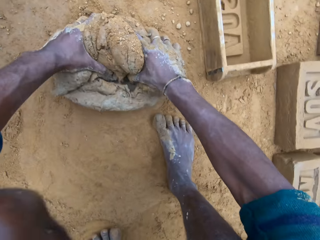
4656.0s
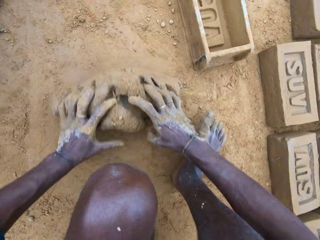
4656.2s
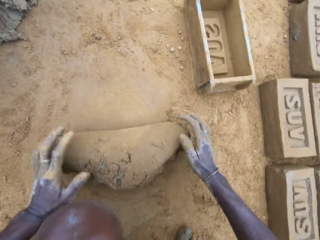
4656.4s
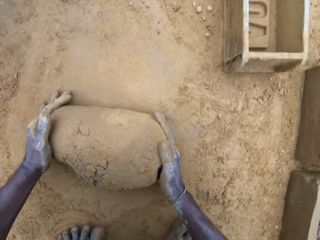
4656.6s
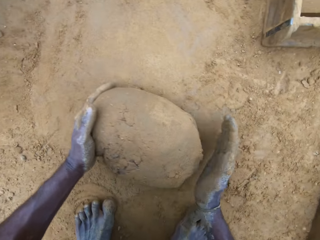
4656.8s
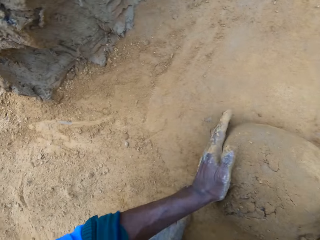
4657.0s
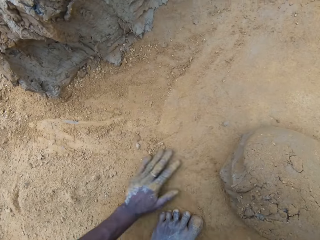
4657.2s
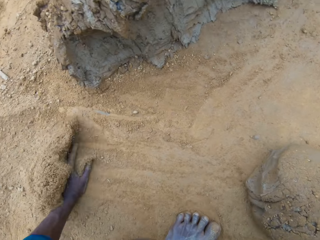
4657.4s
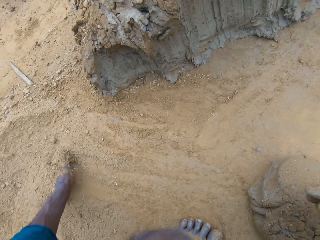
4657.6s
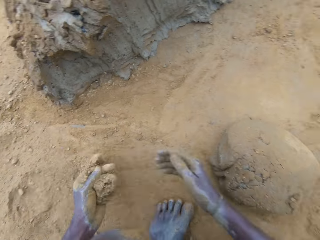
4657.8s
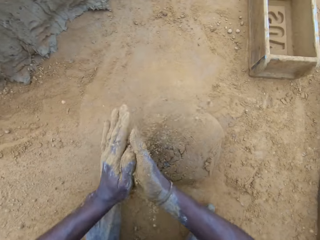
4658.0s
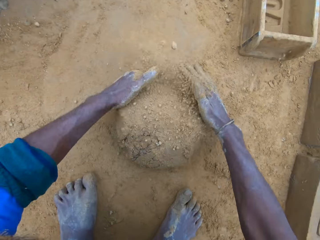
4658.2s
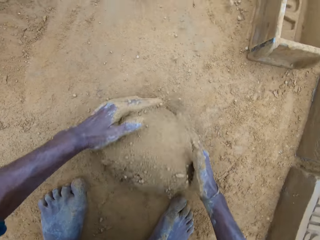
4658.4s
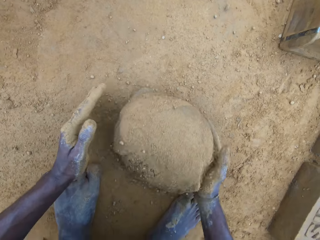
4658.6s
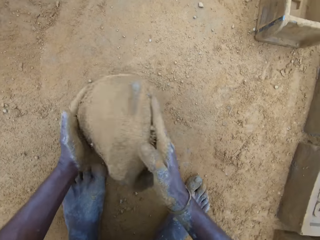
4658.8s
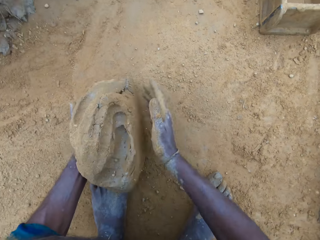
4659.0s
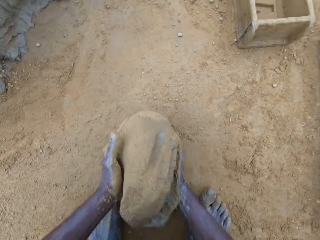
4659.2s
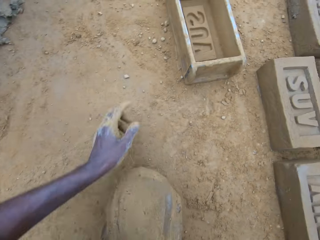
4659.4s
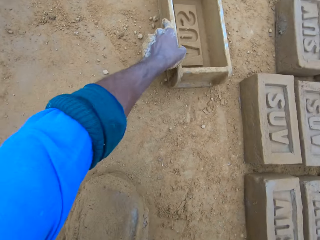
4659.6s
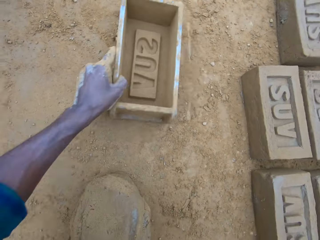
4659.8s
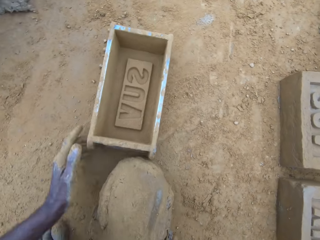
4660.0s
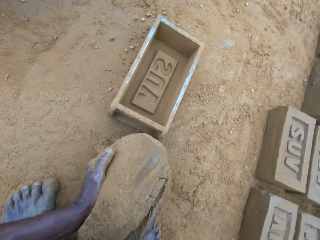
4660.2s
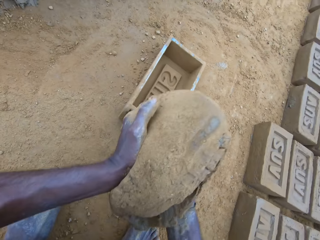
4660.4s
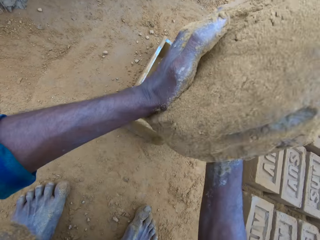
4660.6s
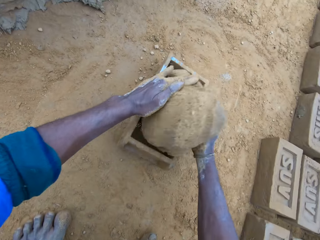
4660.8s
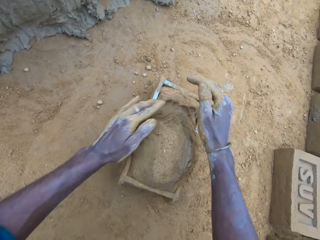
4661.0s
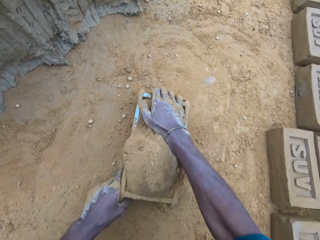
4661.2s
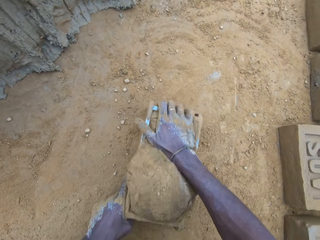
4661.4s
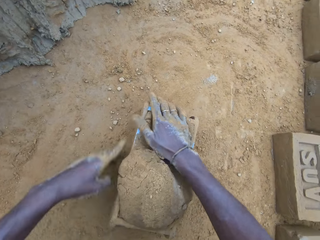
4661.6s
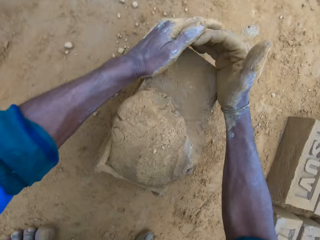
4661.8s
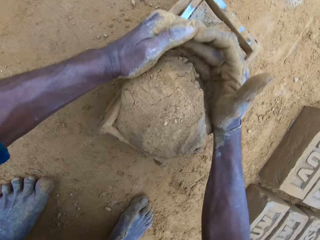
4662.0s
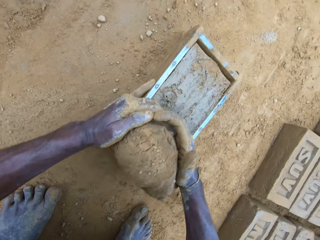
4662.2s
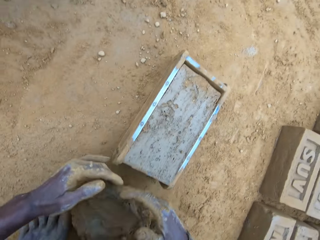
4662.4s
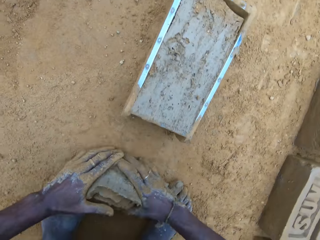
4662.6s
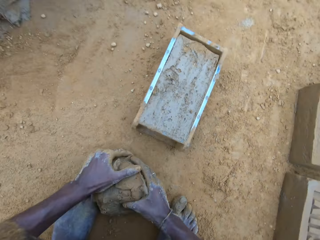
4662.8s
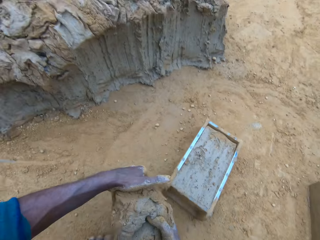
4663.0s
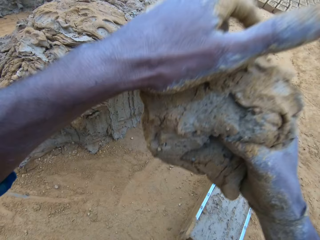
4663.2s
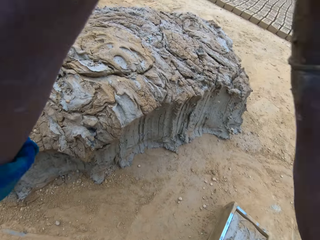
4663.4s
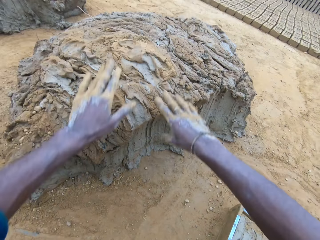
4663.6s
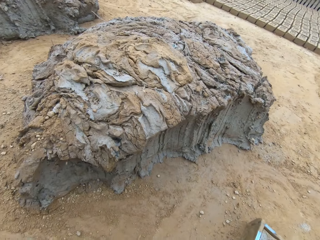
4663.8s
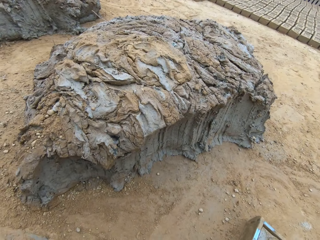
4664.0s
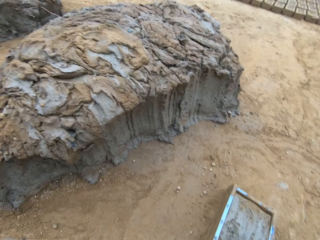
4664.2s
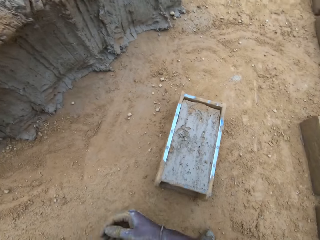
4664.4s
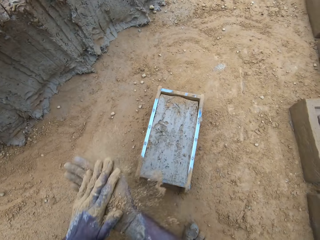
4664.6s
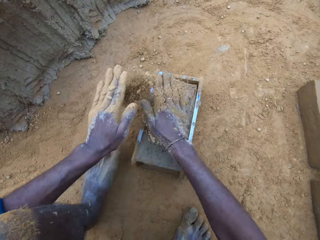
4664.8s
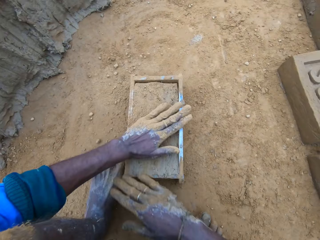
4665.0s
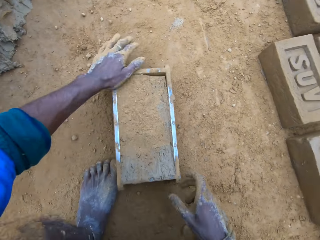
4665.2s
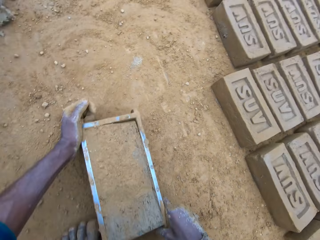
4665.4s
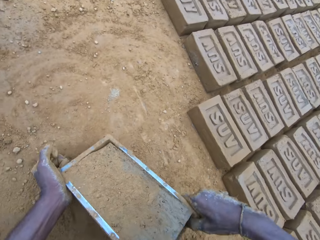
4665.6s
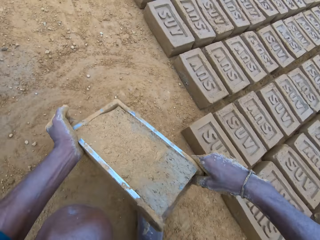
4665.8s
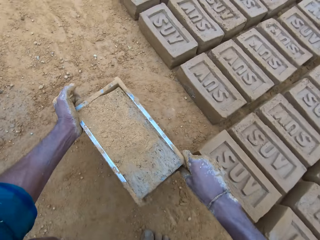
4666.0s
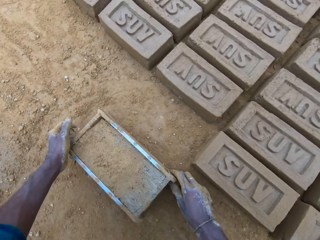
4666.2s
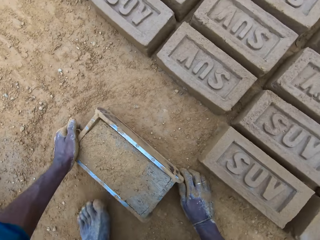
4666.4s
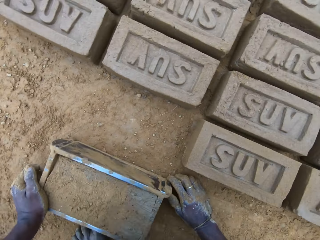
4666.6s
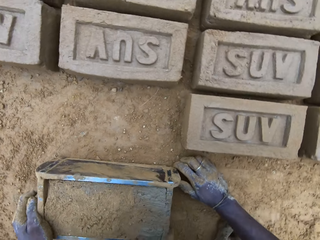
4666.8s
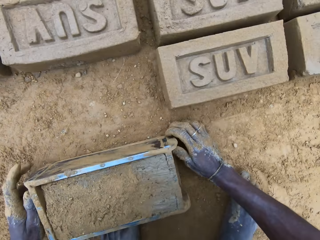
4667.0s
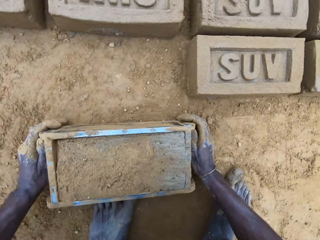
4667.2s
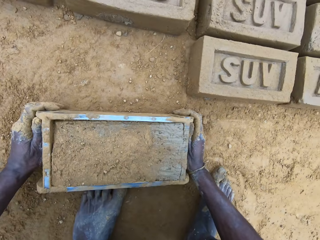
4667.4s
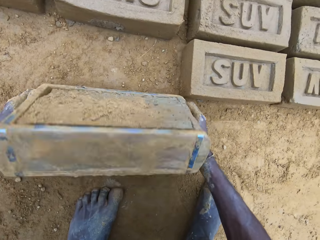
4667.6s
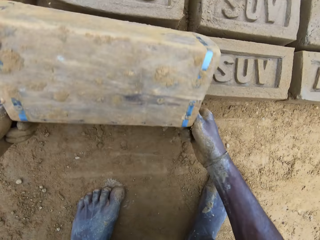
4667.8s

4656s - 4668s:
The camera wearer rolls the clay. He swipes his left hand on the ground. He scoops sand from the ground. He pours sand on the clay mix on the ground. He carries the clay mix from the ground. He moves the brick mold on the ground. He holds the clay. He drops the clay mix in the brick mold. He levels up the brick mold with the clay mix with his hands. He presses the clay against the brick mold. He removes the excess clay. He carries the clay mix from the ground. He drops the clay mix in his hands on the clay mix on the ground. He pours sand on the clay mix in the brick mold. He moves the brick mold on the ground. He lifts the brick mold and puts down the brick mold.

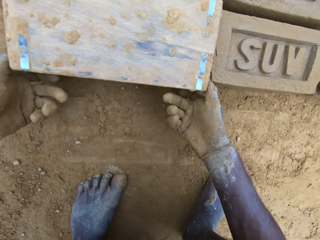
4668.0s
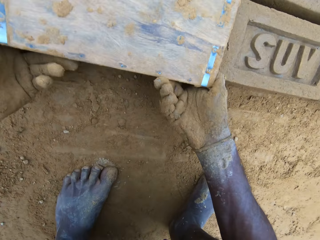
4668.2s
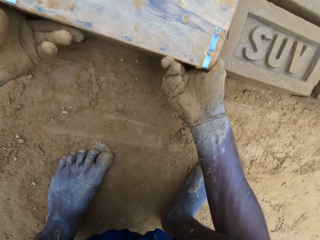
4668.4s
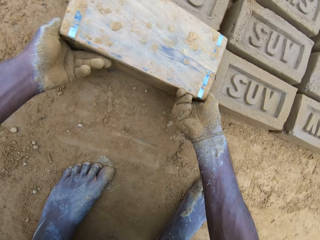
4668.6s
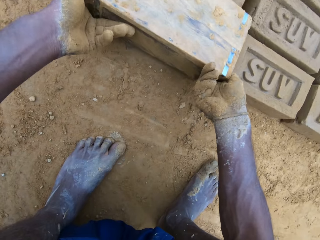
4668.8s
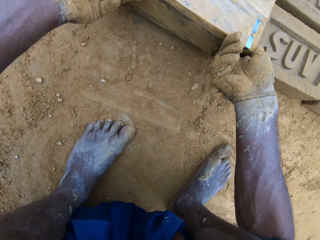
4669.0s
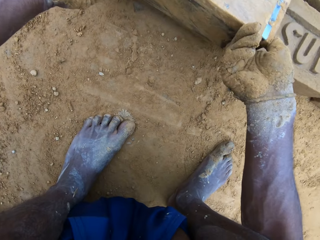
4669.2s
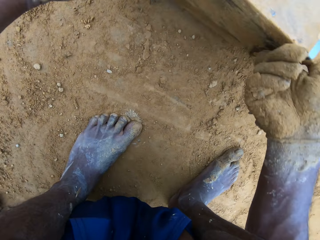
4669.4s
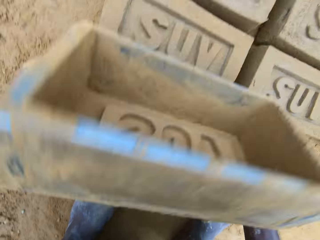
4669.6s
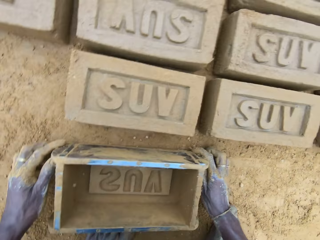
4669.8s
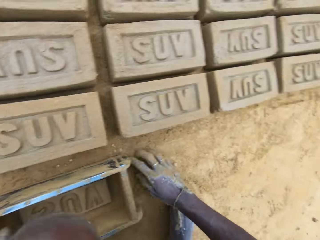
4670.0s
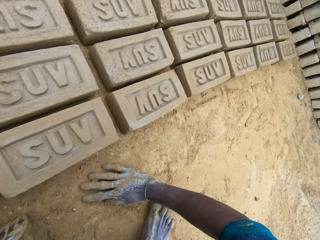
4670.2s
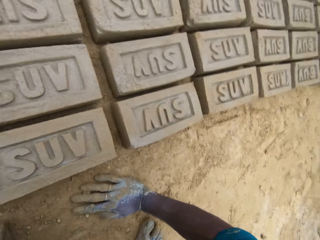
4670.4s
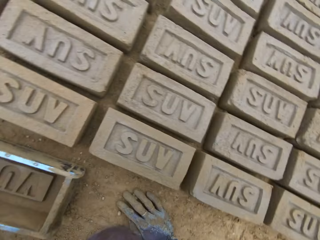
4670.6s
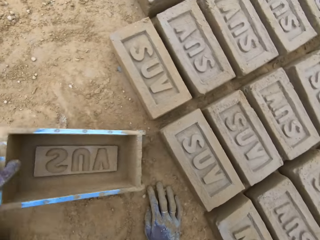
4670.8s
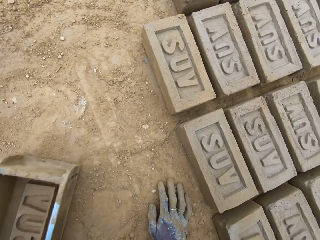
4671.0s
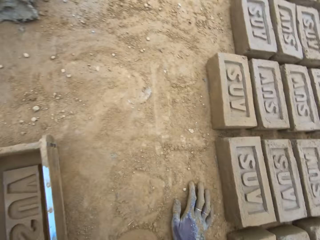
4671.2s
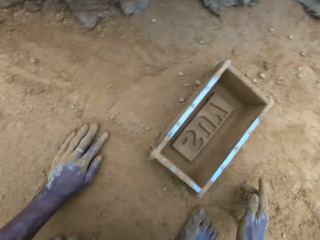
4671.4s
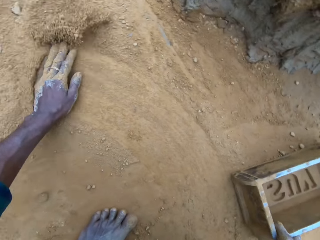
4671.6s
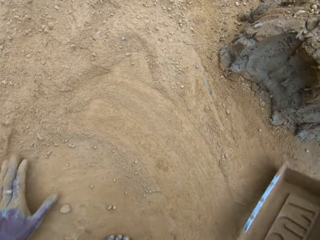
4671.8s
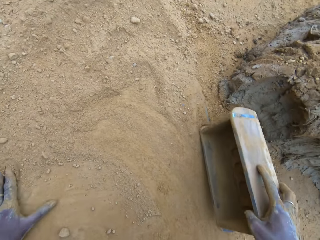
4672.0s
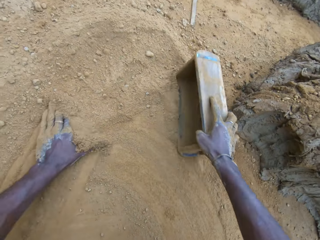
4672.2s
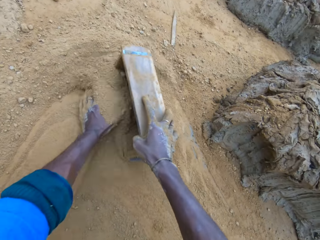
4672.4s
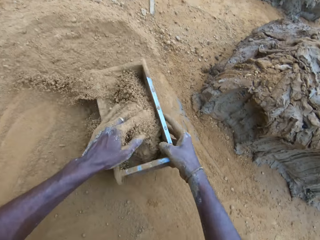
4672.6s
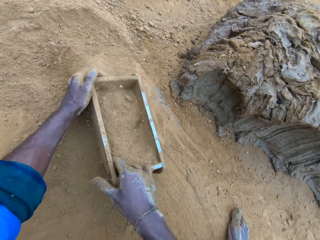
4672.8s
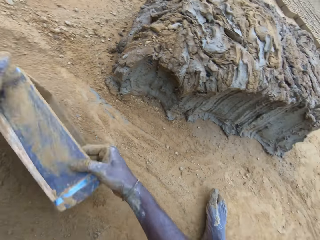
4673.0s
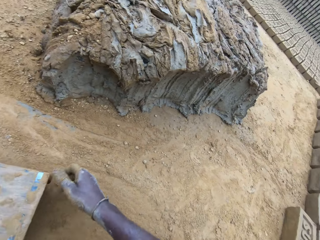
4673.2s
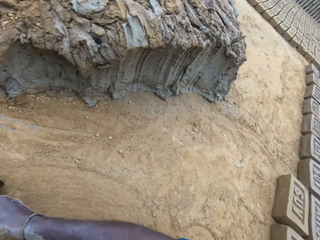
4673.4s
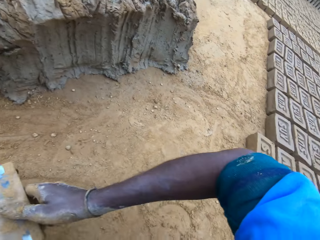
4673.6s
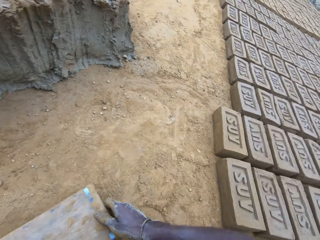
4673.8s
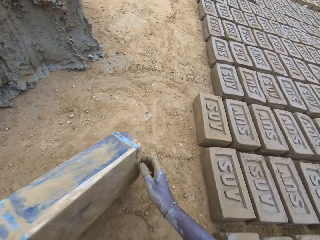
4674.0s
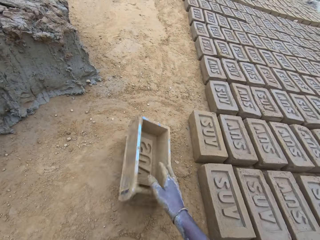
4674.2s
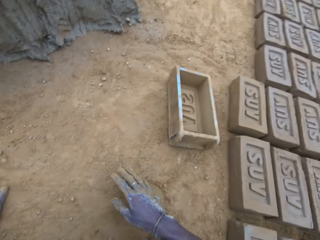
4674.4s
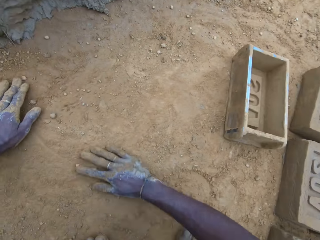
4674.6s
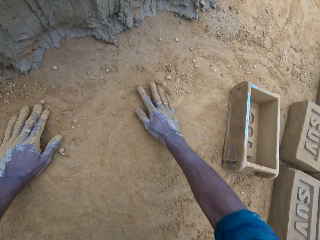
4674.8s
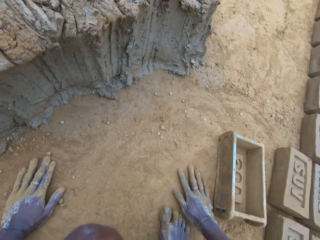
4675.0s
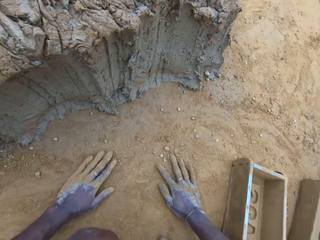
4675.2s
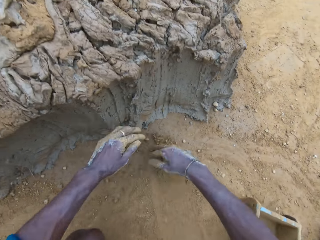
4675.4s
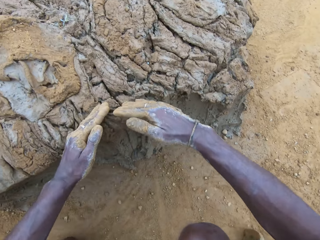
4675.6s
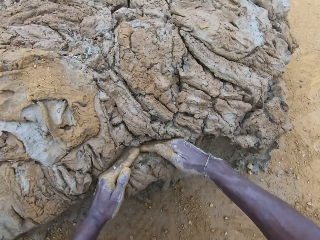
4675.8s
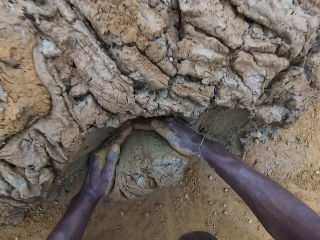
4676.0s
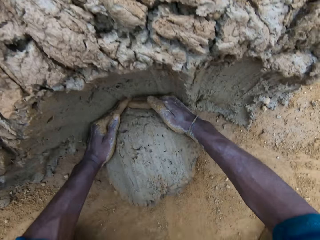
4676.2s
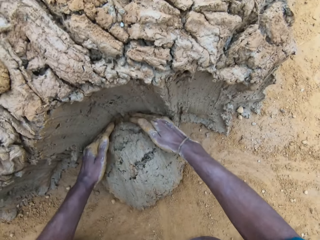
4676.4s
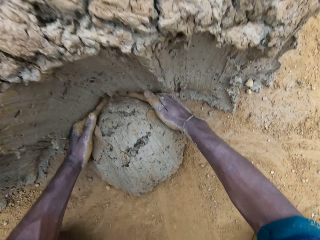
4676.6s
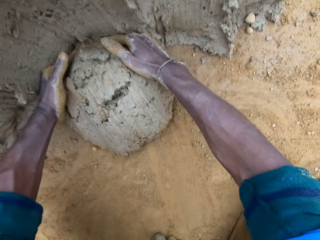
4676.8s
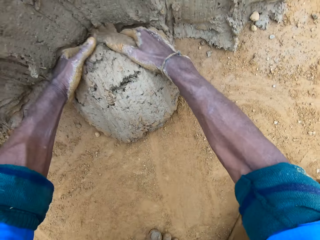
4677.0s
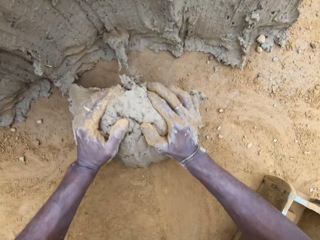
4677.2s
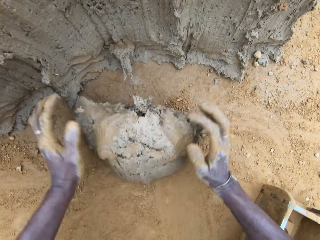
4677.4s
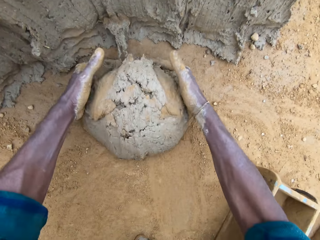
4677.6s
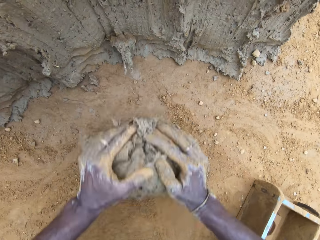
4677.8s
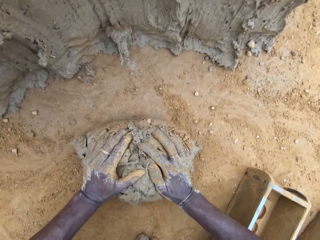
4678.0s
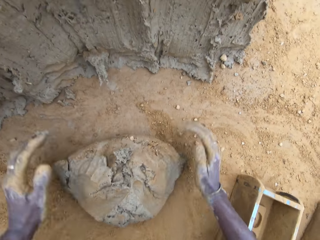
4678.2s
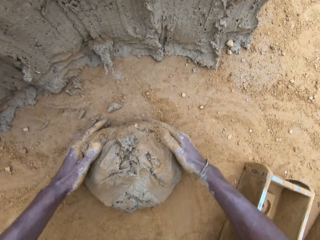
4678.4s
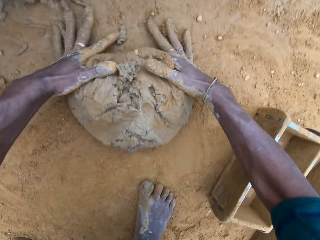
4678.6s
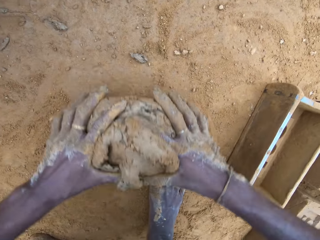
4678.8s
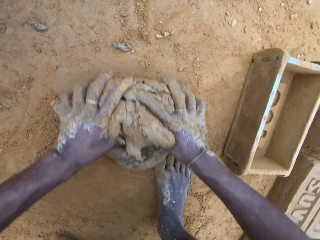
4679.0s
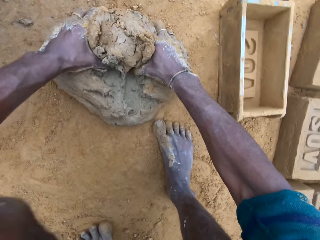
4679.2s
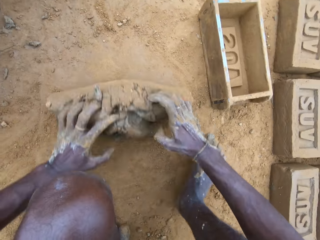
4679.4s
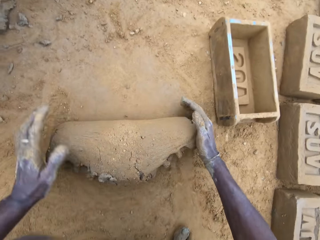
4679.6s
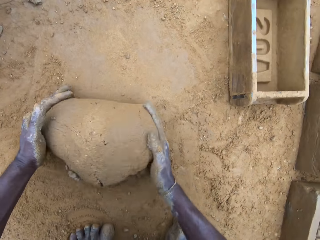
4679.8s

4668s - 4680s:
The camera wearer removes the brick mold from the molded brick. He turns the brick mold upside down. He drops the brick mold on the ground. He moves the brick mold on the ground. He swipes his left hand on the ground. He pours sand into the brick mold. He scoops sand with the brick mold. He pours out sand from the brick mold. He turns the brick mold upside down. He drops the brick mold on the ground. He swipes his hands on the ground. He takes out part of the clay mix on the ground. He rolls the clay mix on the ground.
